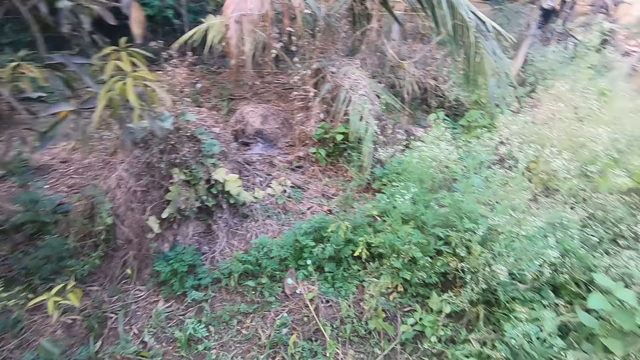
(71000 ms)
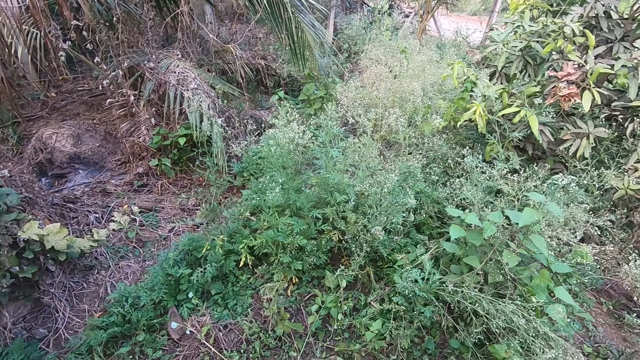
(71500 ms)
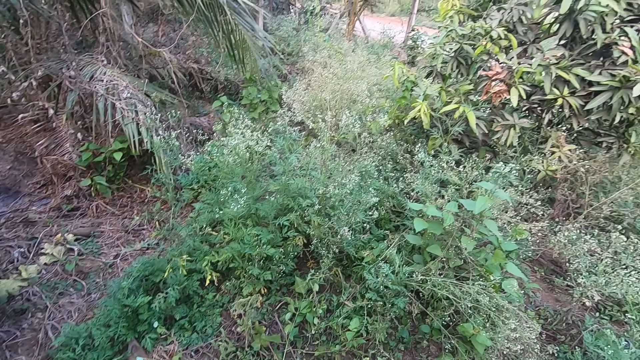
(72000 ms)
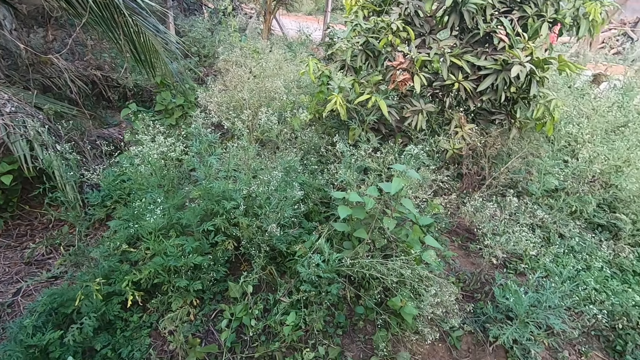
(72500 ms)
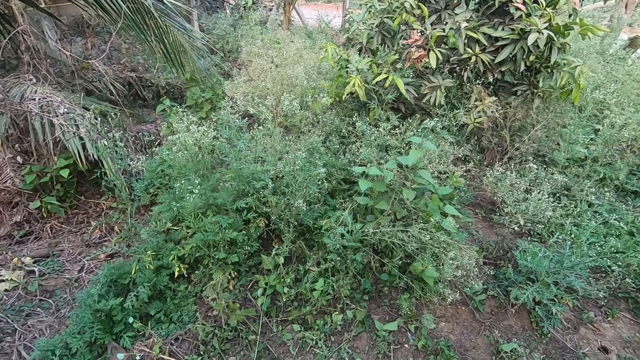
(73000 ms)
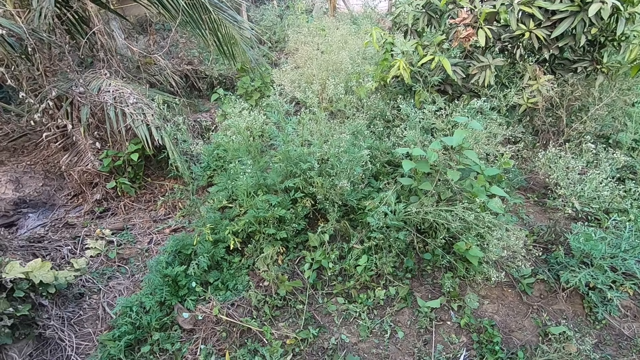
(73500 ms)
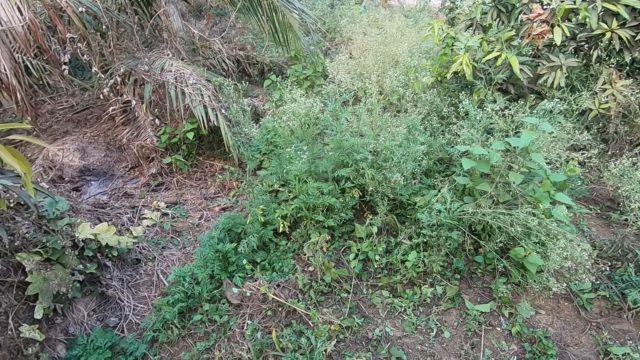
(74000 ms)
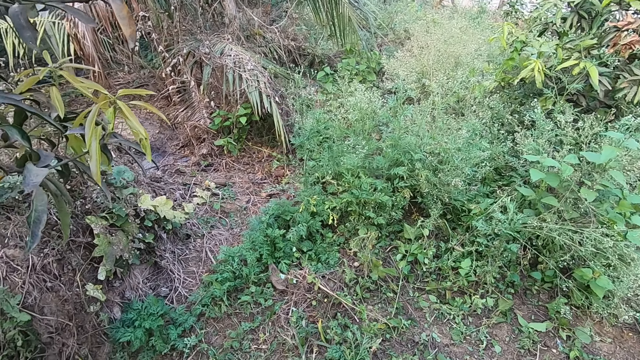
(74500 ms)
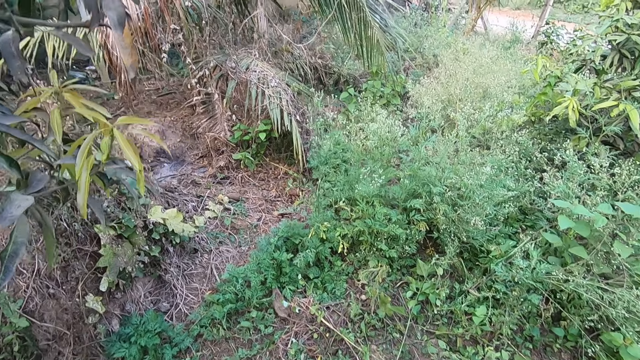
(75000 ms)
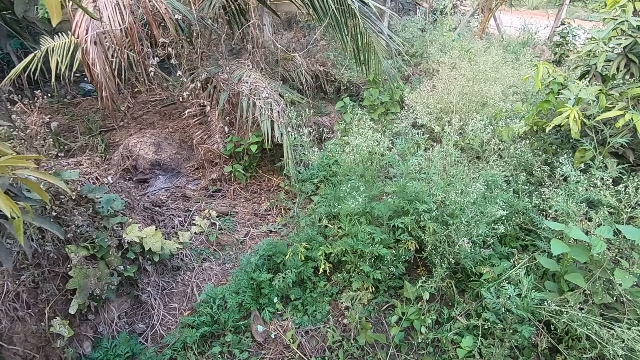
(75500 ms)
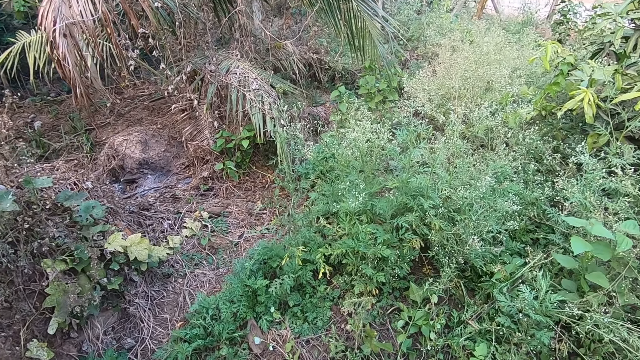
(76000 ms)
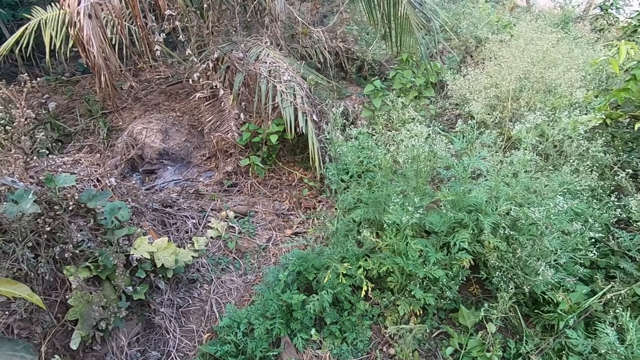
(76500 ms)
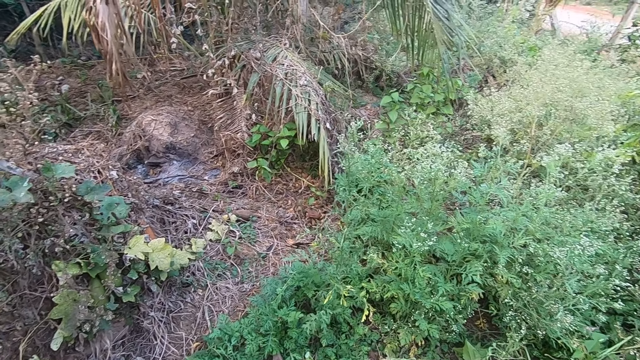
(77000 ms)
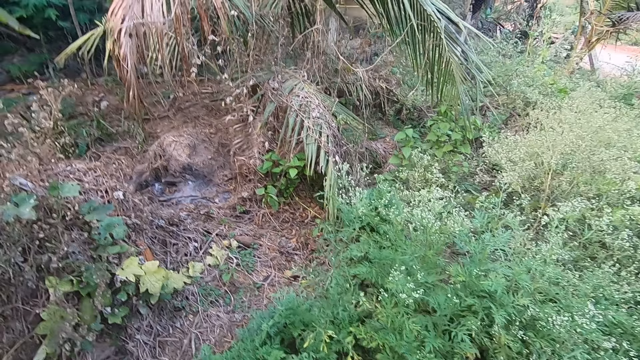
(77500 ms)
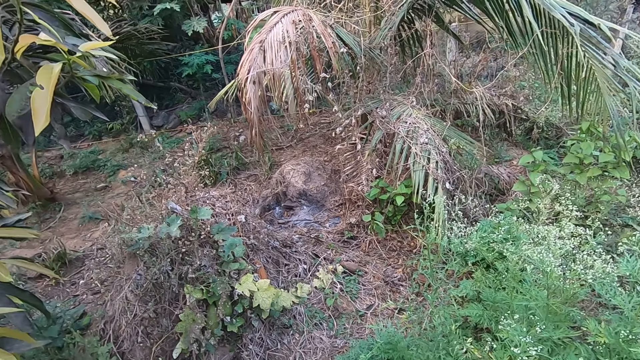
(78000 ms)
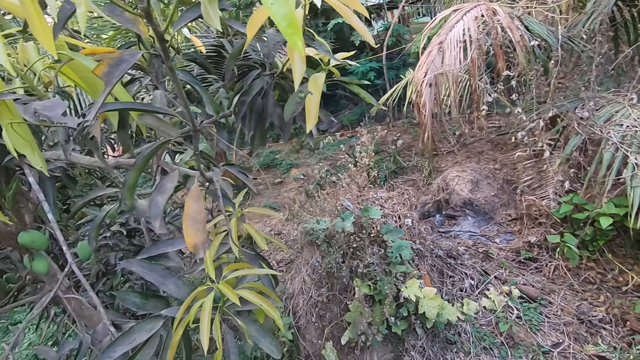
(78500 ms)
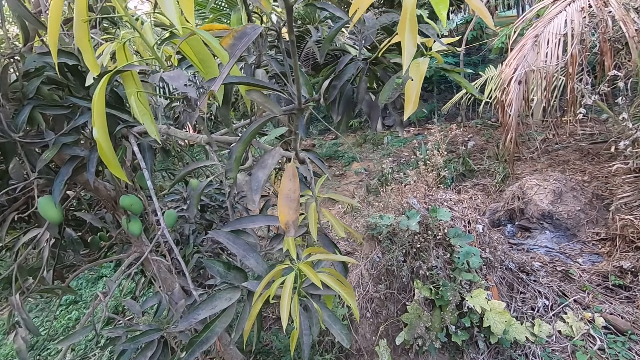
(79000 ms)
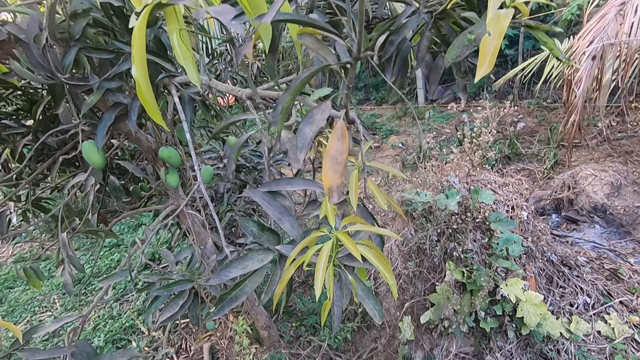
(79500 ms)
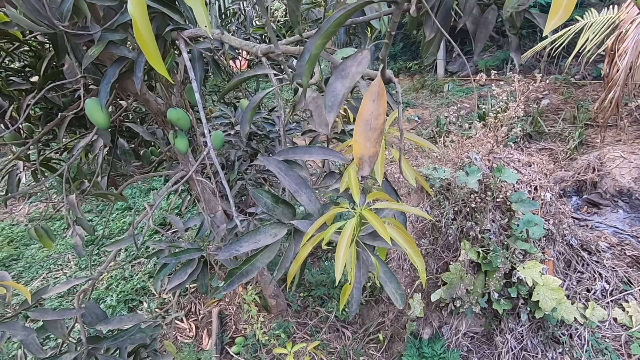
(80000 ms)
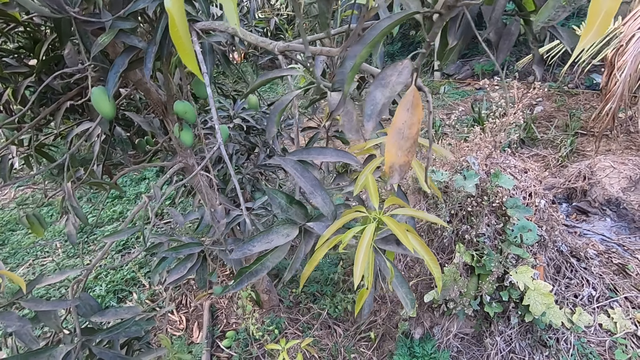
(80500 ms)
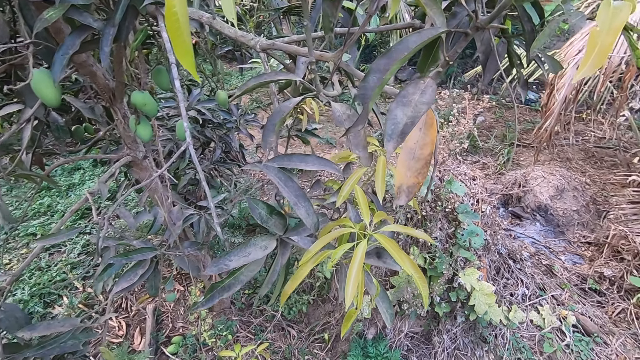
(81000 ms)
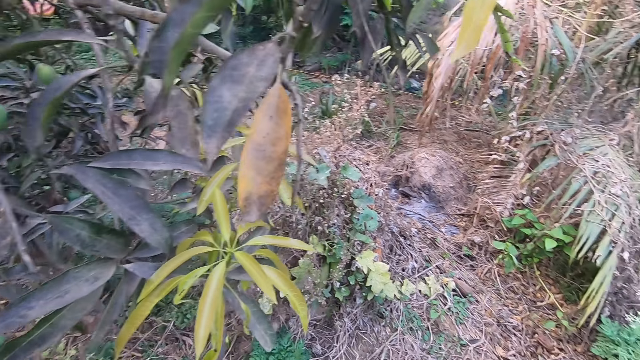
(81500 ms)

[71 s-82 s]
The camera wearer looks around the farmland. They look up the mango tree.

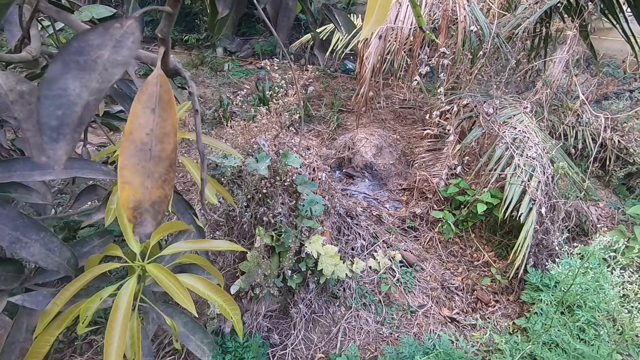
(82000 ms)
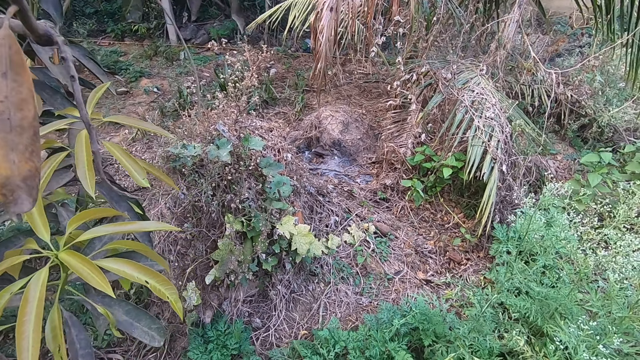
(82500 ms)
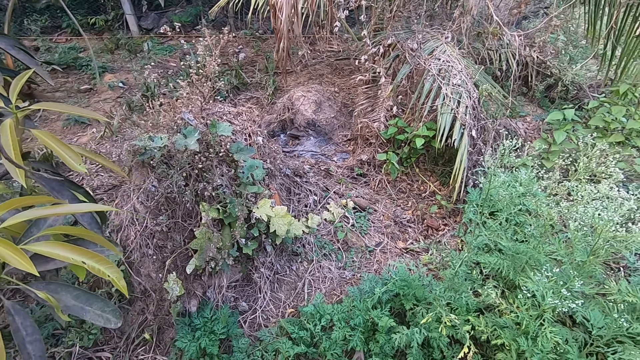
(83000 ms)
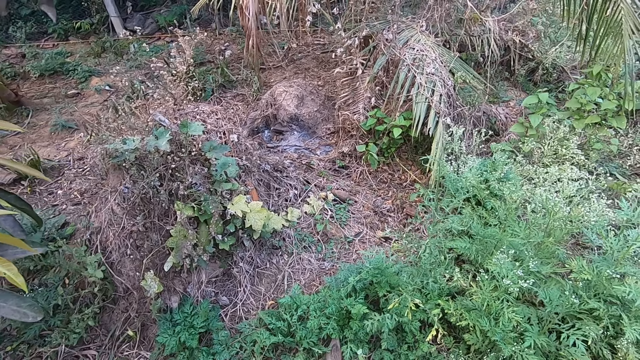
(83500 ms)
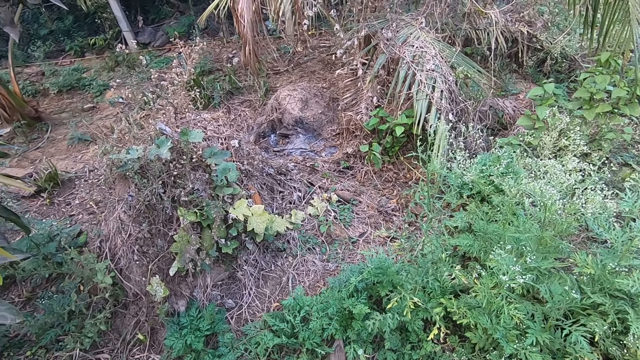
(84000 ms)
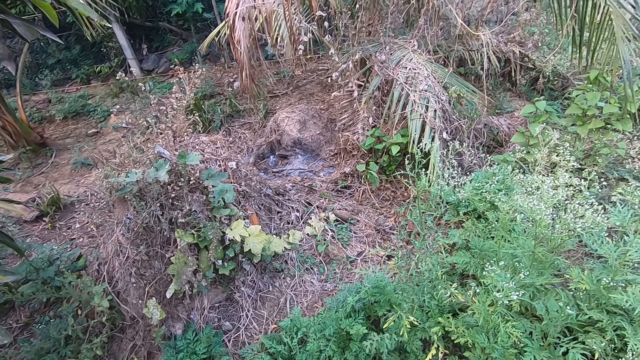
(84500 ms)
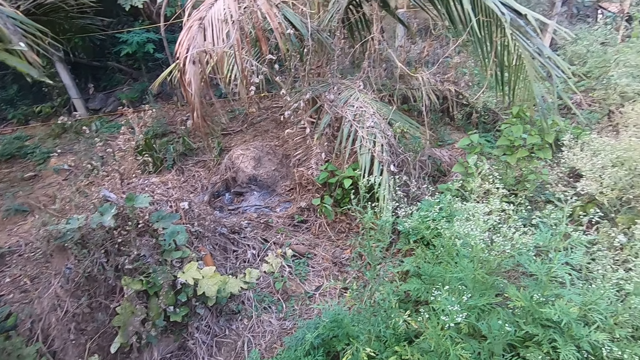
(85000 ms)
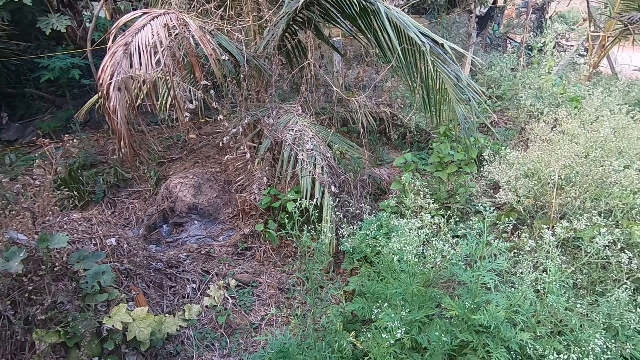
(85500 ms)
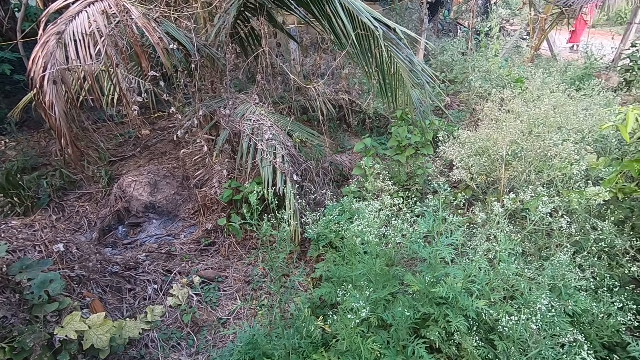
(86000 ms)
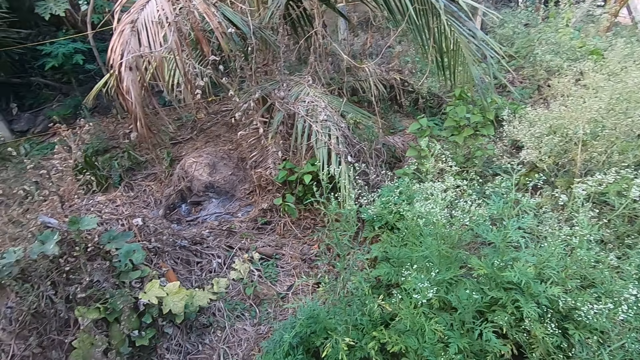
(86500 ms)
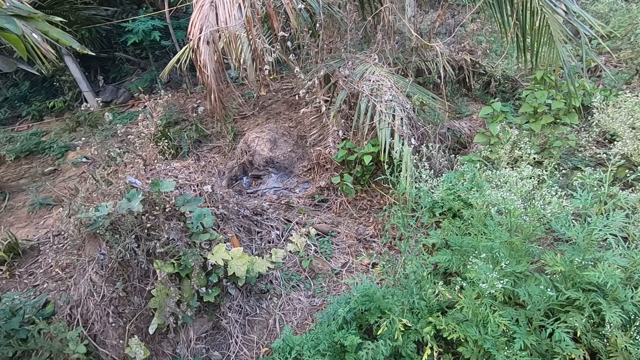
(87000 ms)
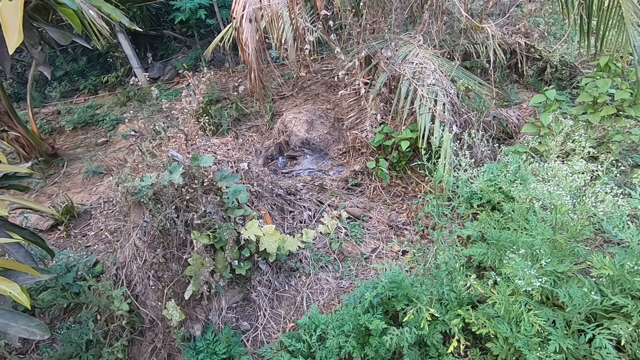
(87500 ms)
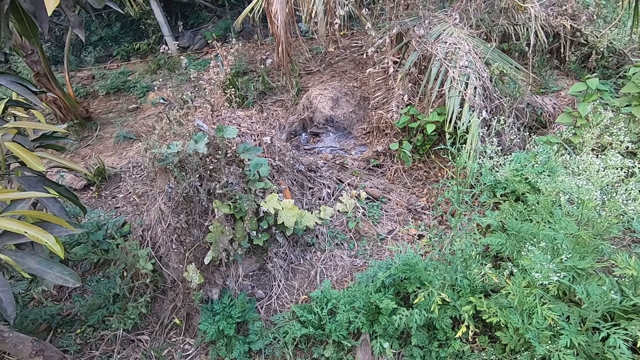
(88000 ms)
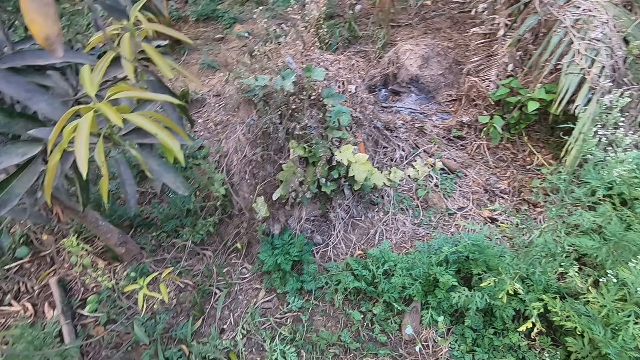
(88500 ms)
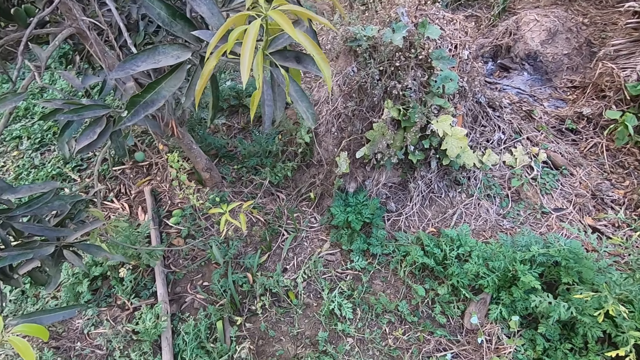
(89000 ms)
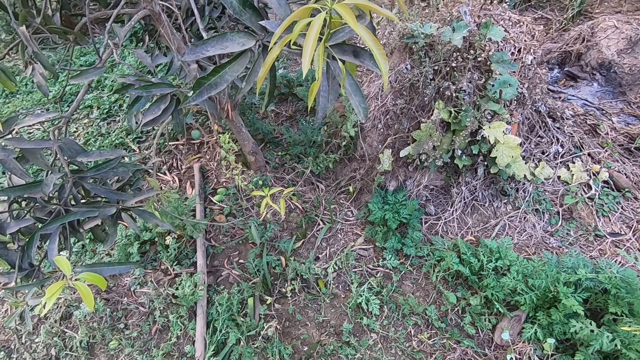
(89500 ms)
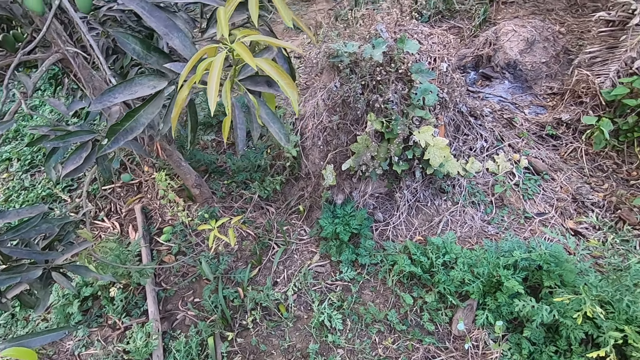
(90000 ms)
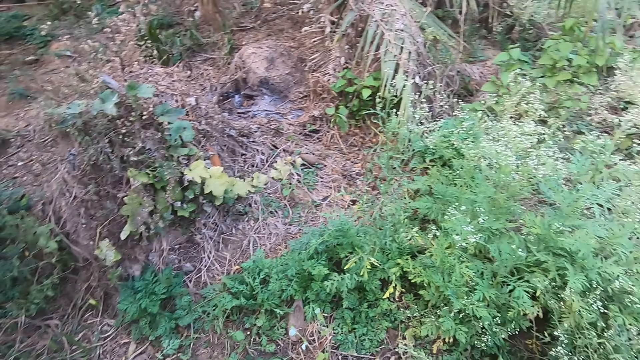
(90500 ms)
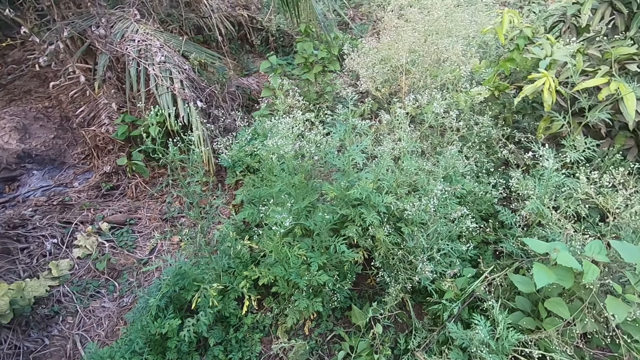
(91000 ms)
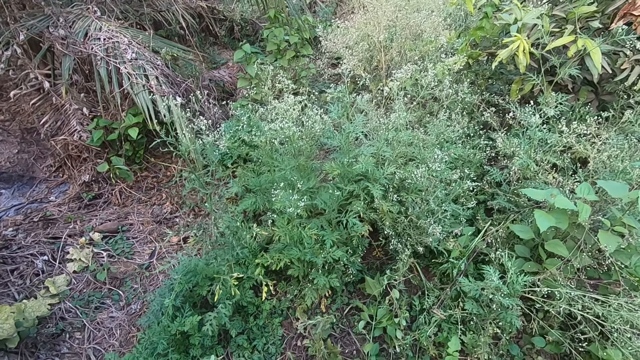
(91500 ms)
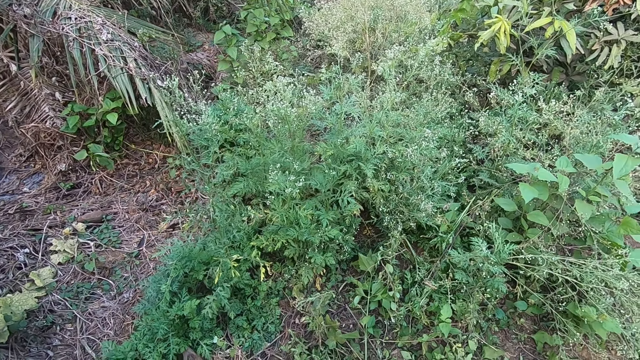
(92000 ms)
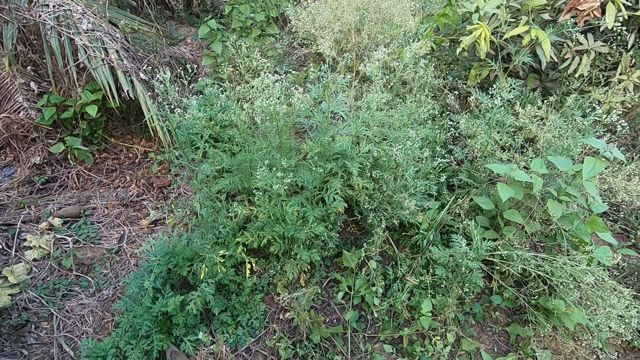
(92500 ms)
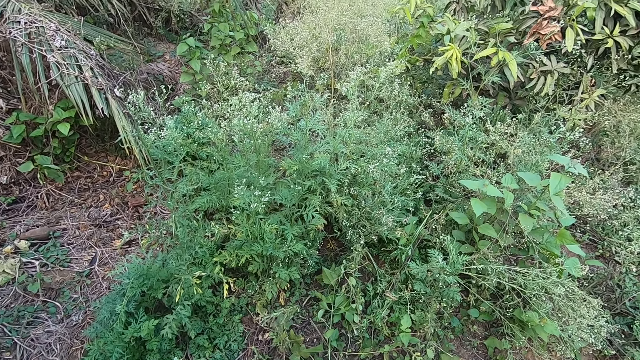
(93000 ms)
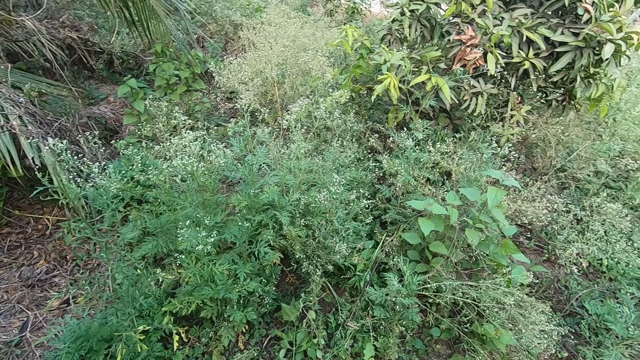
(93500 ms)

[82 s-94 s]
The camera wearer looks around the farm. A person walks along the road beside the farm.
